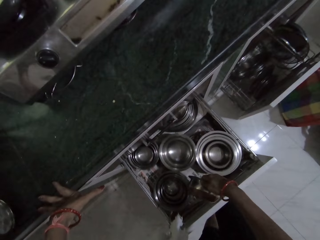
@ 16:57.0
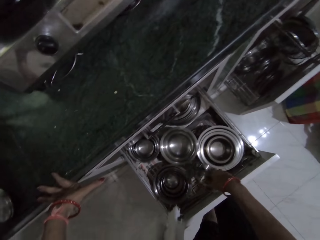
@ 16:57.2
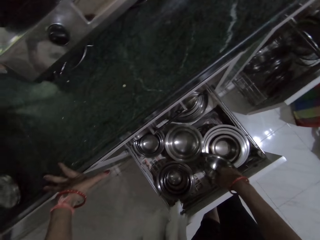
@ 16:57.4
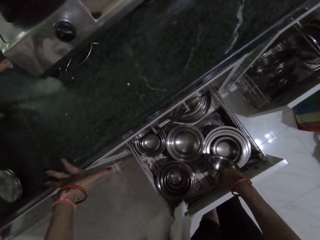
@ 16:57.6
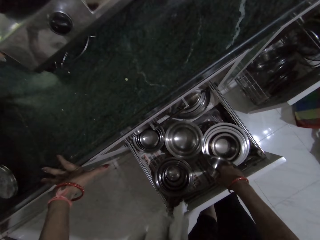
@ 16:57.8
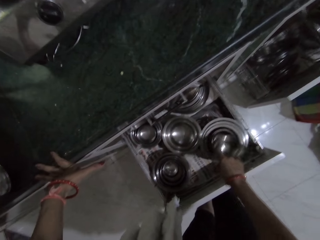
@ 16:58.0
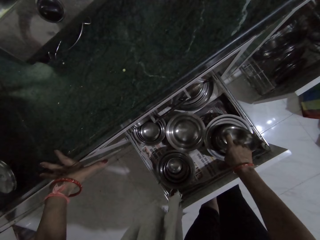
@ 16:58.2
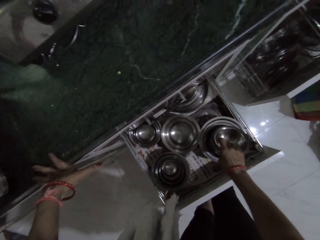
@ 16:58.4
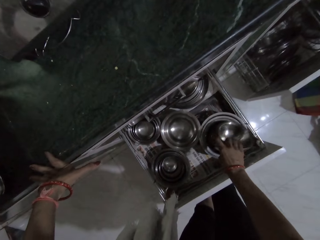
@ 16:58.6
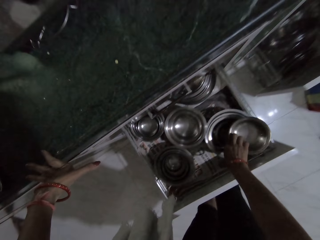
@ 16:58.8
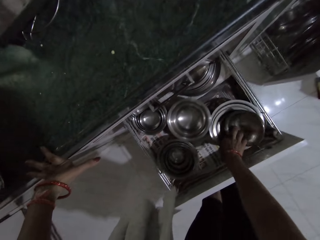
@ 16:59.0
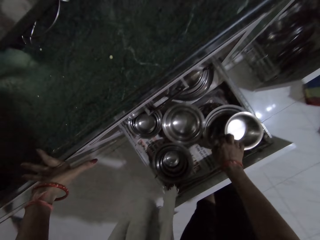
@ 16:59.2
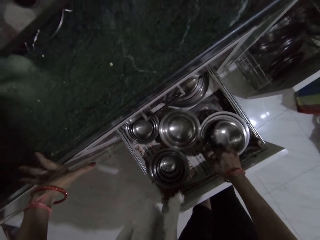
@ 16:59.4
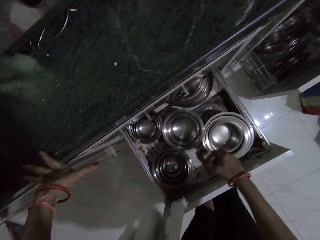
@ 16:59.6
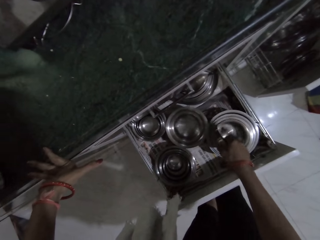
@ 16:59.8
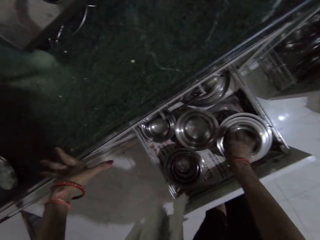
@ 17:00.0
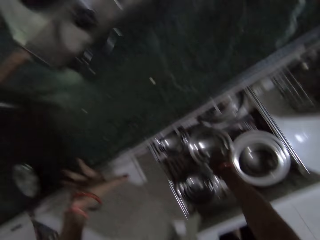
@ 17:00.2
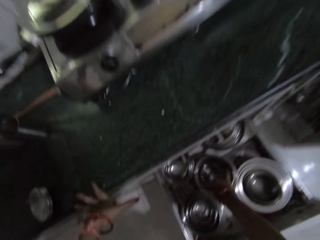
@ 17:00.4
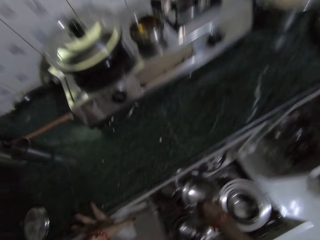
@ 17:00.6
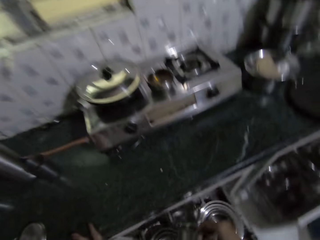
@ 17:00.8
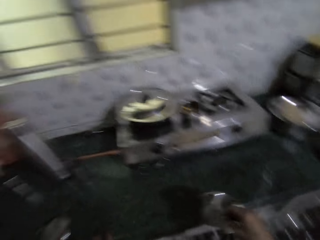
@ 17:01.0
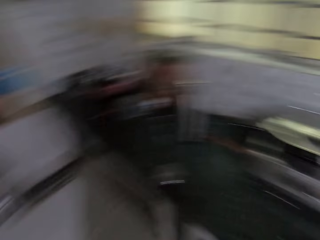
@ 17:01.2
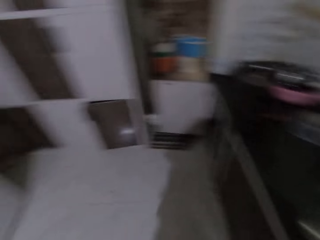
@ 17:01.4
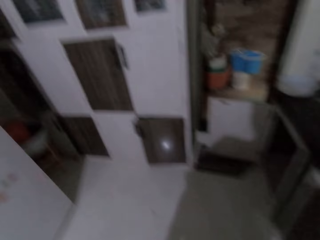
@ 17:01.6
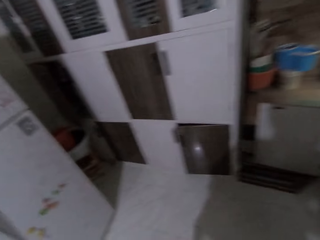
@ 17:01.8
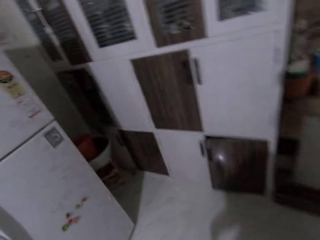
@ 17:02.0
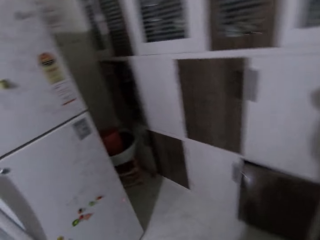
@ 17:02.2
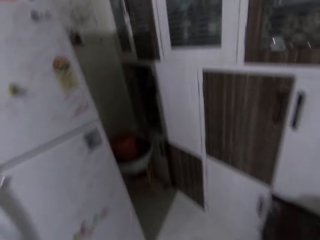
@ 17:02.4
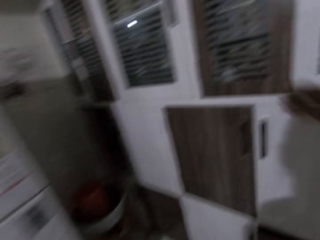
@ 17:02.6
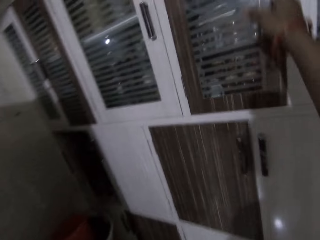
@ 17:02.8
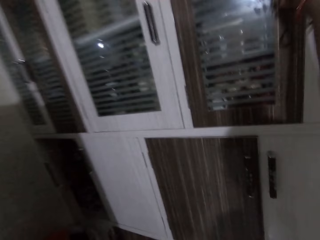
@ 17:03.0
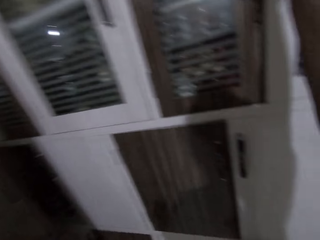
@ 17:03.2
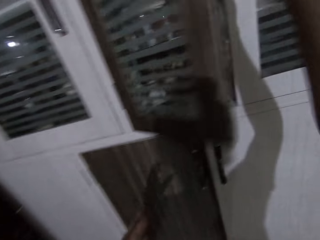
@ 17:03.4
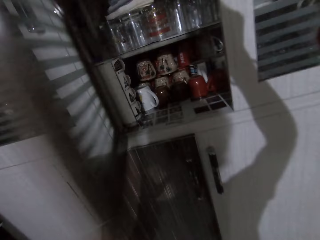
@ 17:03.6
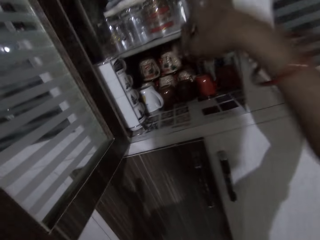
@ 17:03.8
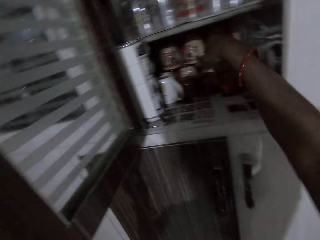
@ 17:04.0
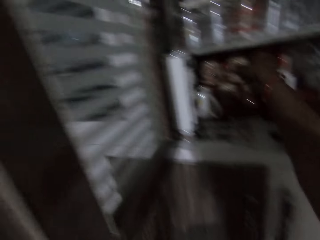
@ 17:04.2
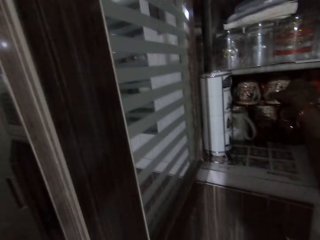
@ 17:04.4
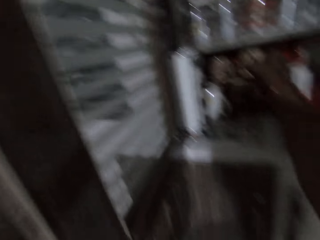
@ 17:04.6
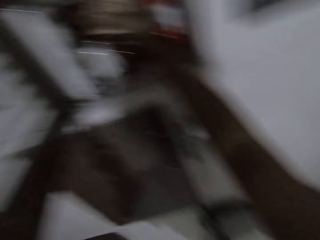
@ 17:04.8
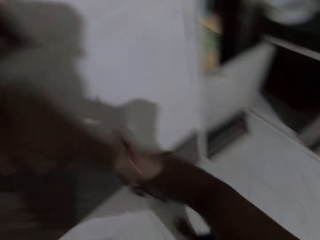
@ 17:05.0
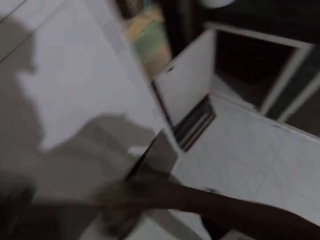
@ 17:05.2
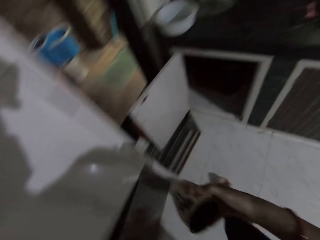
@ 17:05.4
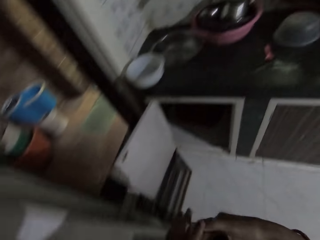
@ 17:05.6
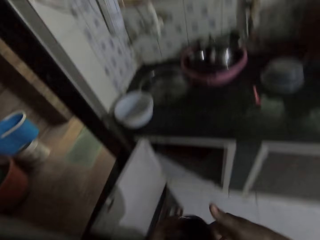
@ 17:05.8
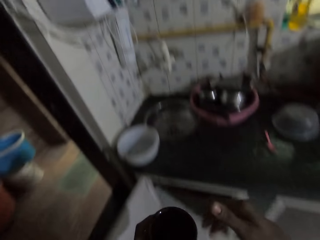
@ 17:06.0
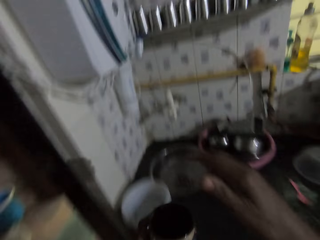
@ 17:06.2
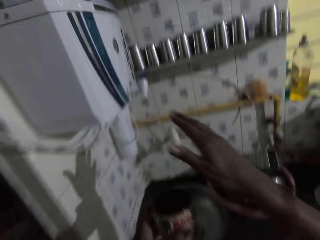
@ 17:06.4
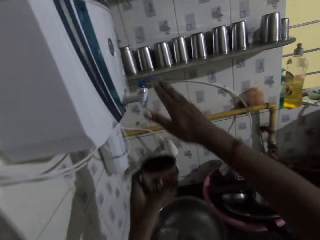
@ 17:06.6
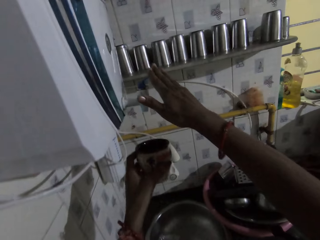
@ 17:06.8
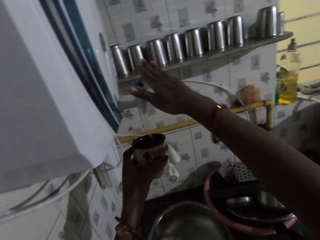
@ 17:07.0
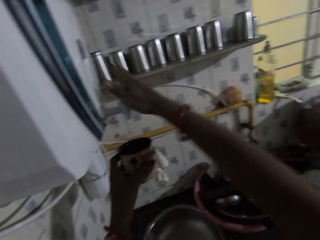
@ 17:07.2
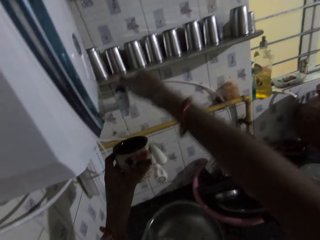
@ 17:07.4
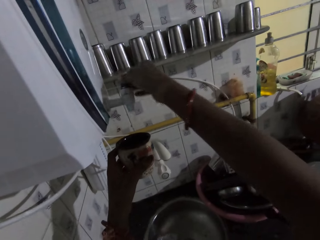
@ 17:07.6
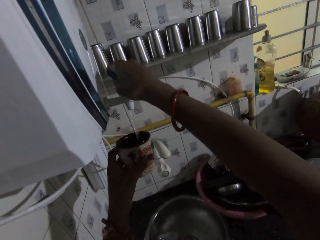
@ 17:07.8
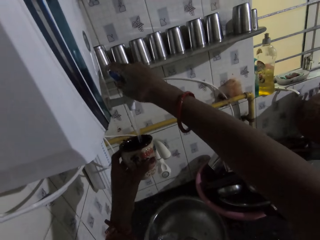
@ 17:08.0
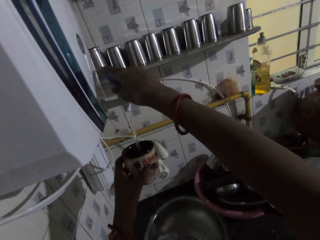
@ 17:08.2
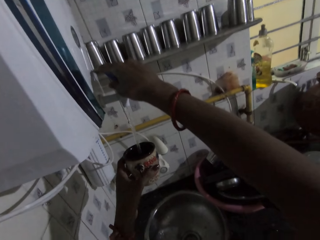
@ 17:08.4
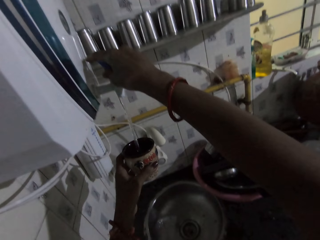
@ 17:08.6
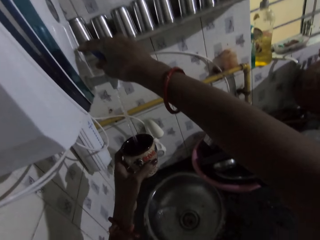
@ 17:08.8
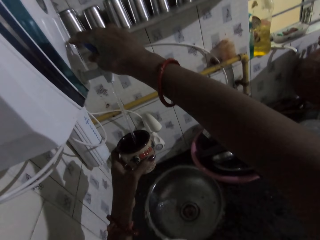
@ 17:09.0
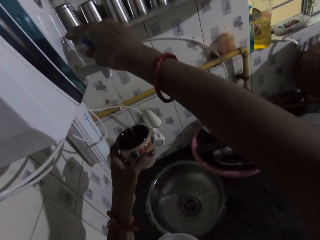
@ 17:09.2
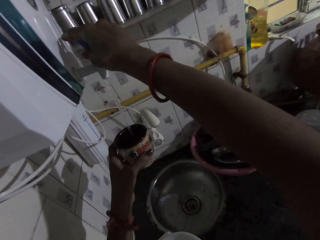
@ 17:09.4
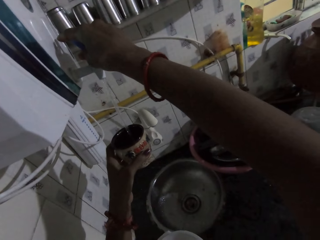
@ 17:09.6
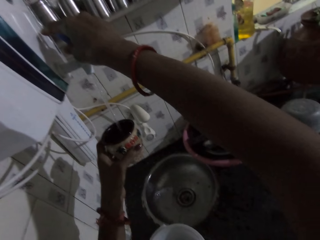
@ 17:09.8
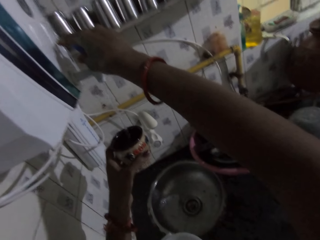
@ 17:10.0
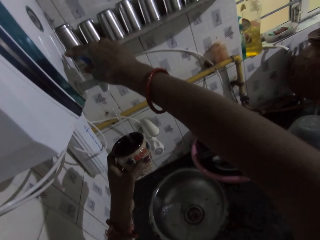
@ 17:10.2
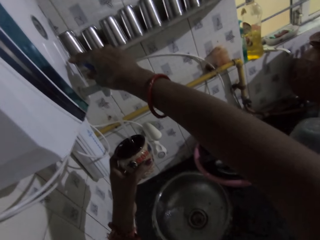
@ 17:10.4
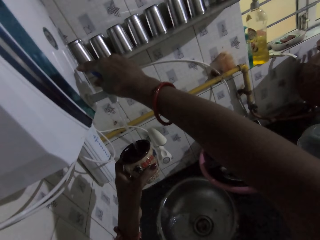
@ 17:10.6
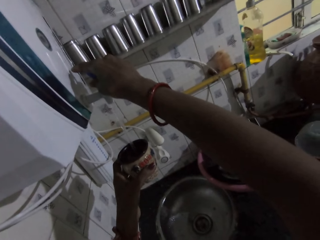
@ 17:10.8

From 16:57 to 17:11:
The camera wearer drops the plate in the drawer with her right hand. She picks the plate from the drawer with her right hand. She looks at the bowls. She drops the plate in the drawer with her right hand. She does so again. She picks the plate from the drawer with her right hand. She drops the plate on the countertop with her right hand. She walks around. She opens the cupboard with her right hand. She takes a cup from the cupboard with her right hand. She passes the cup from her right hand to her left hand. She opens the water dispenser with her right hand. She collects water from the dispenser with the cup in her left hand.

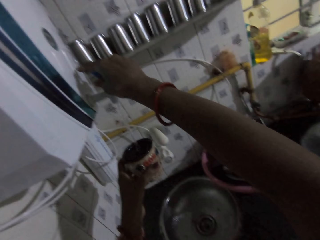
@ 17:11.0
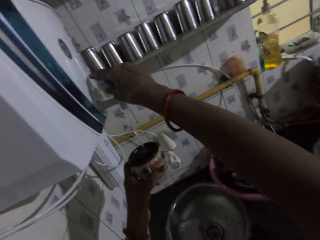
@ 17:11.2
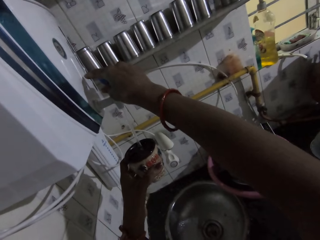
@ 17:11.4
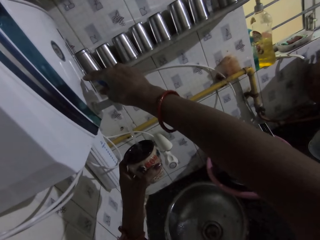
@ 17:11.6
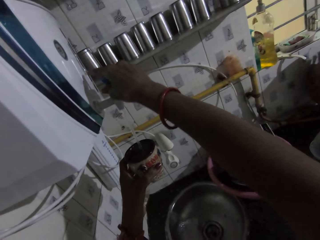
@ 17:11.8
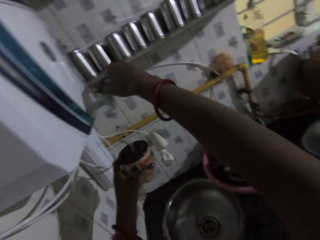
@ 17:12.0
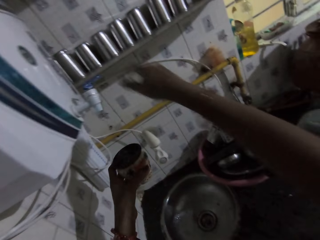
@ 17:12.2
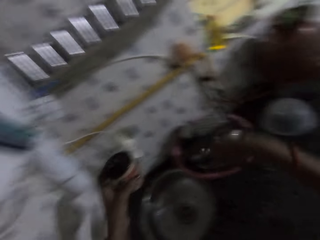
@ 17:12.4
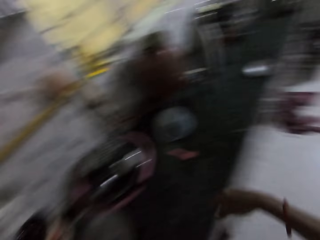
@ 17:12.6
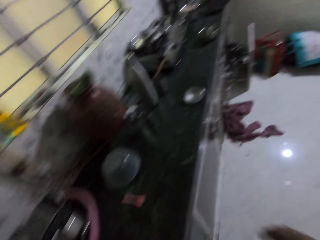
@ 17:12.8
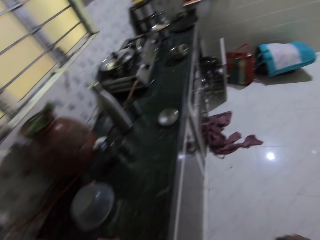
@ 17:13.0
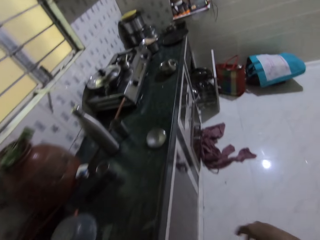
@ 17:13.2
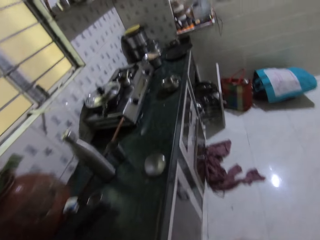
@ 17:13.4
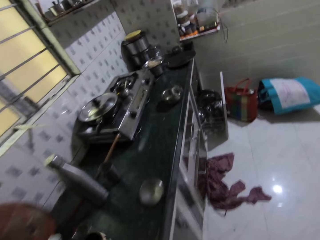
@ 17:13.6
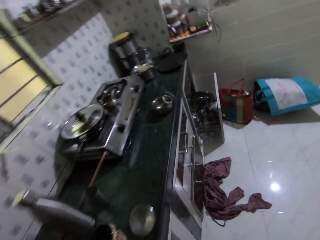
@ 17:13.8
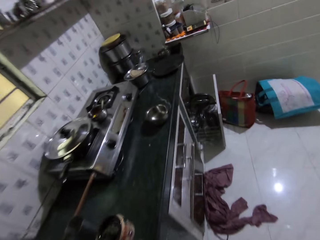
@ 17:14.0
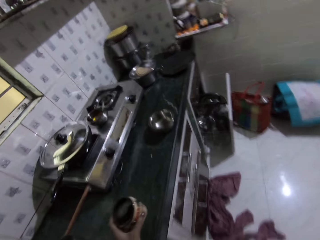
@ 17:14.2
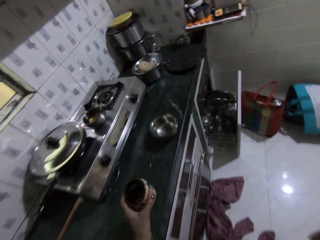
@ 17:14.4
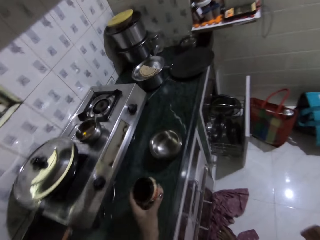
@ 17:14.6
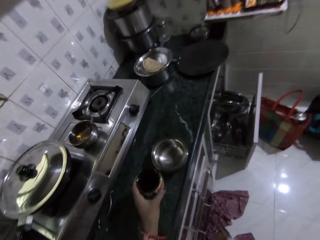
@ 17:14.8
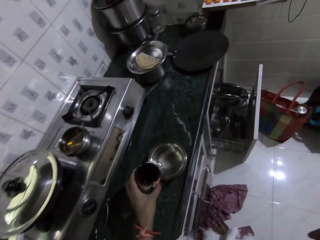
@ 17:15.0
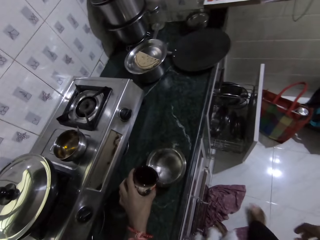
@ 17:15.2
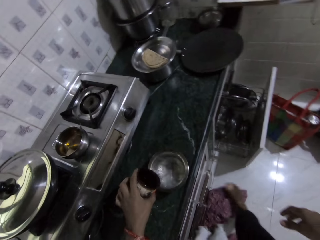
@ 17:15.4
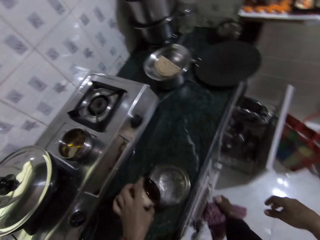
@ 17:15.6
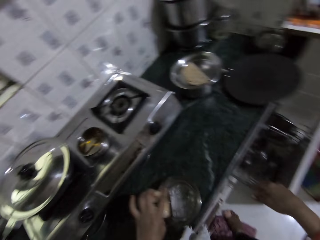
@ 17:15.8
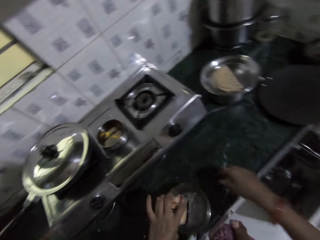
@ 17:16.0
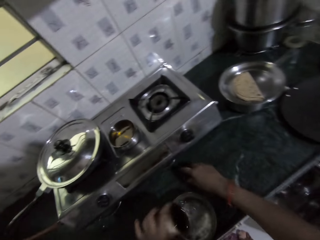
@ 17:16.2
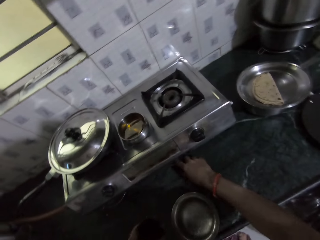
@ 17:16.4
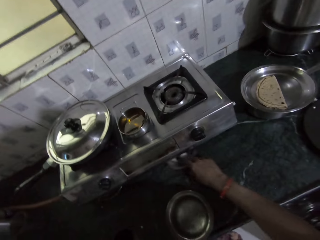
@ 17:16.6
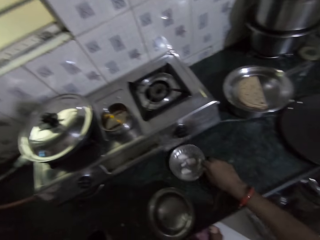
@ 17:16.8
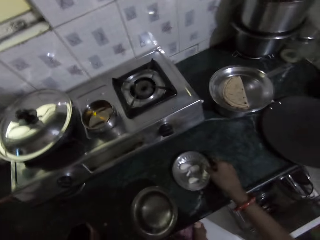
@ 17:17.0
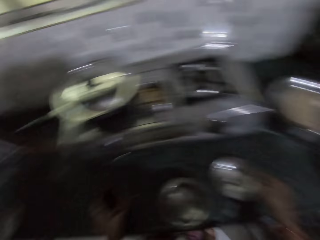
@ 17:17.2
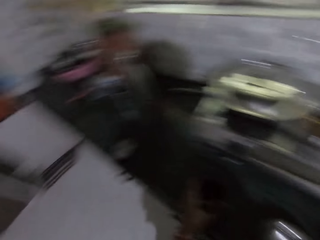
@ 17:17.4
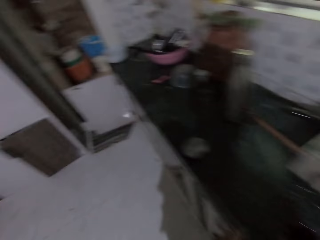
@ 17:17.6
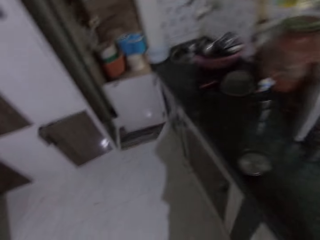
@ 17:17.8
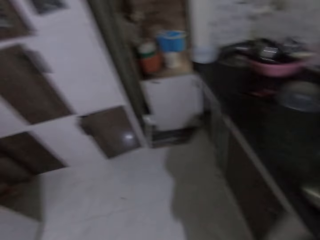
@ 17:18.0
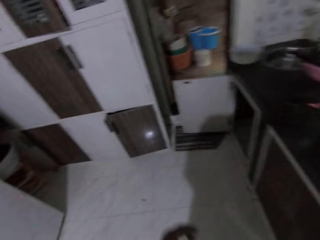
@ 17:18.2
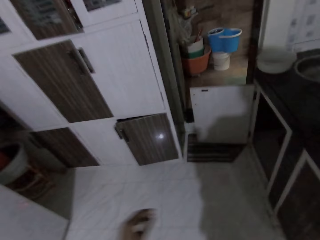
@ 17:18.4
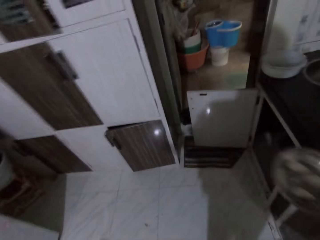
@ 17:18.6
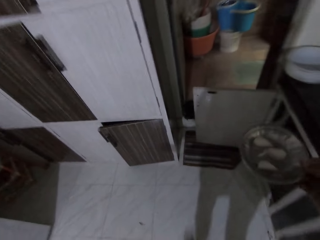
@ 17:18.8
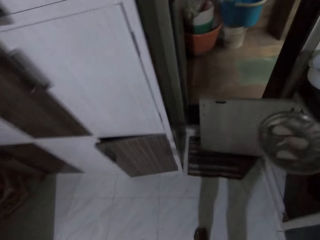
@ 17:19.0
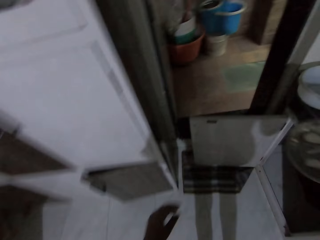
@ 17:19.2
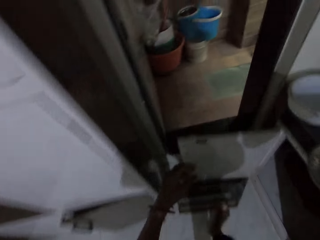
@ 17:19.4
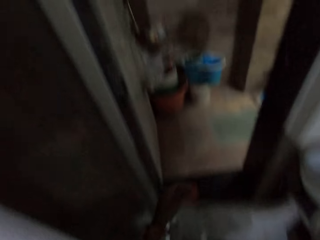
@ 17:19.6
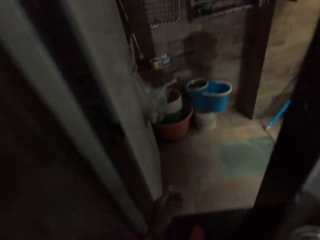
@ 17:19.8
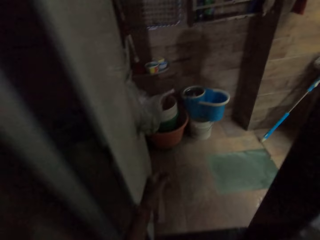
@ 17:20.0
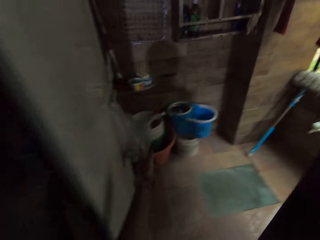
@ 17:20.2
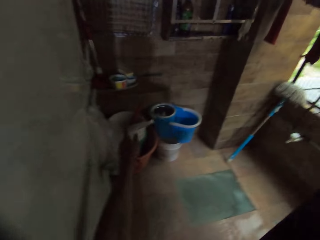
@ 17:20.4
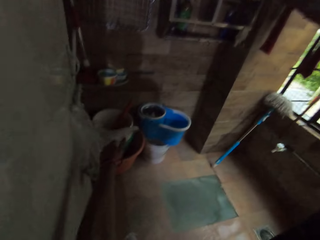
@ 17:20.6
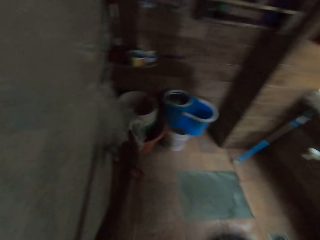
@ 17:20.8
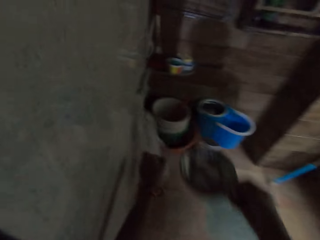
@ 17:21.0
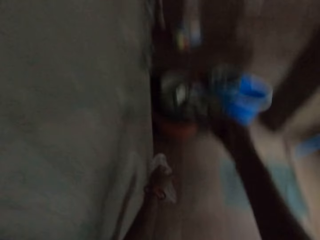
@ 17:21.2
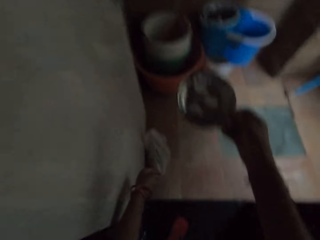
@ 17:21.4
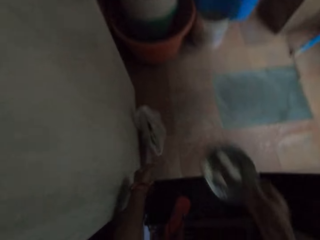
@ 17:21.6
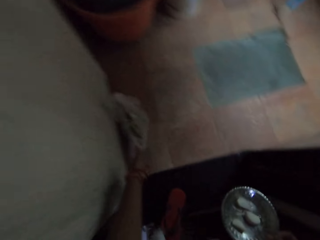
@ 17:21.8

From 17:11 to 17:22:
The camera wearer closes the tap with her right hand. She walks around. She pours water into the plate on the countertop with her left hand. She pulls a plate or bowl from under the cooker with her right hand. She walks around. She touches a plastic bag from the wall with her left hand. She picks a nylon paper. She drops the plastic bag on the floor with her left hand.
